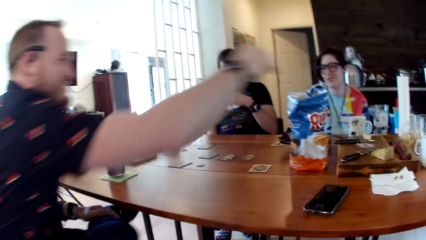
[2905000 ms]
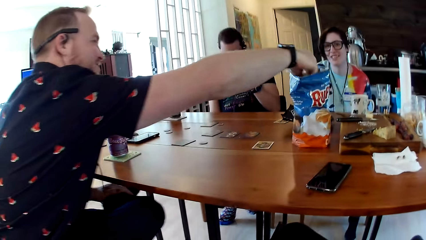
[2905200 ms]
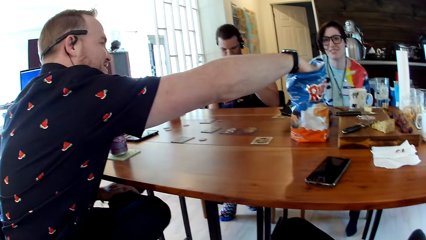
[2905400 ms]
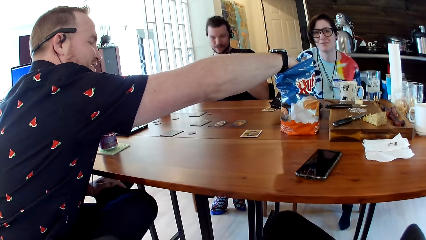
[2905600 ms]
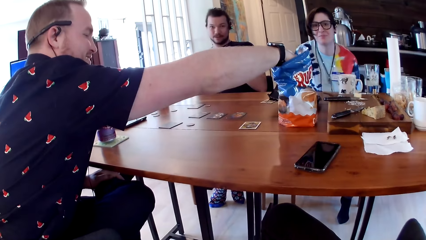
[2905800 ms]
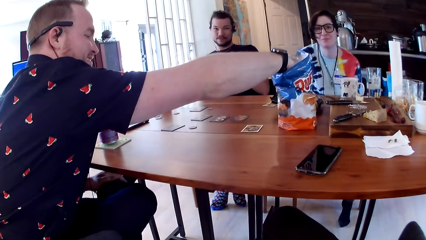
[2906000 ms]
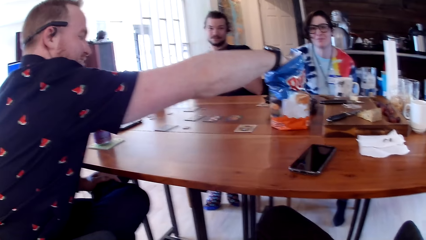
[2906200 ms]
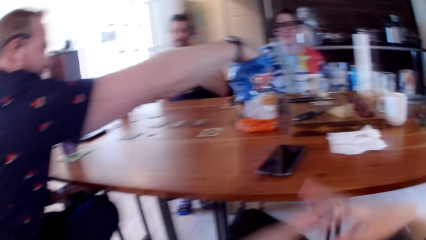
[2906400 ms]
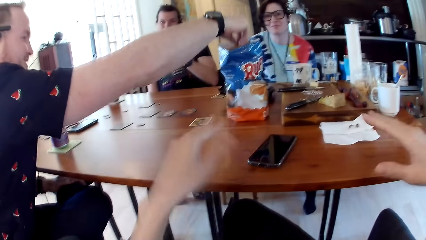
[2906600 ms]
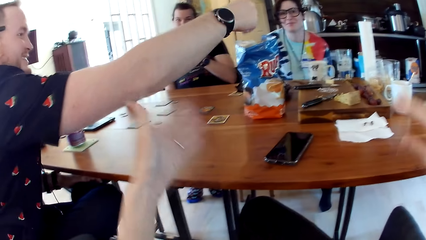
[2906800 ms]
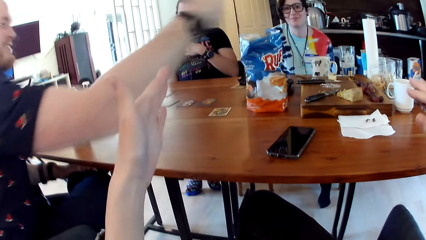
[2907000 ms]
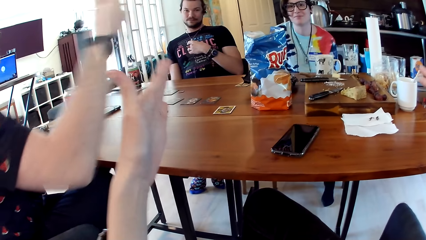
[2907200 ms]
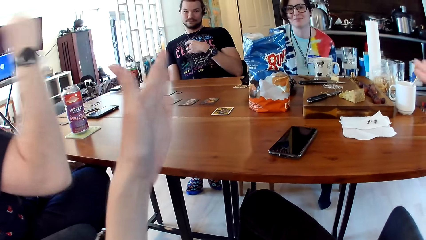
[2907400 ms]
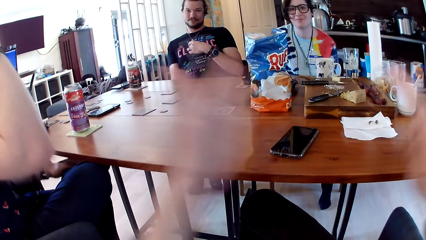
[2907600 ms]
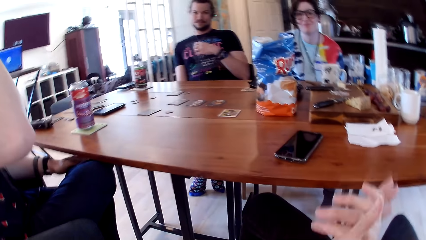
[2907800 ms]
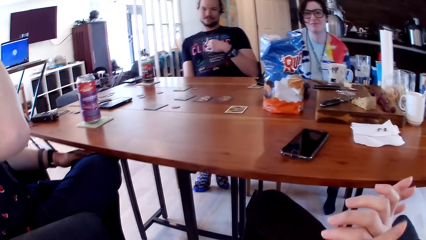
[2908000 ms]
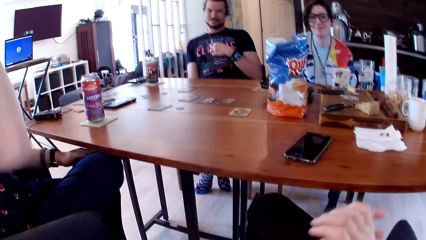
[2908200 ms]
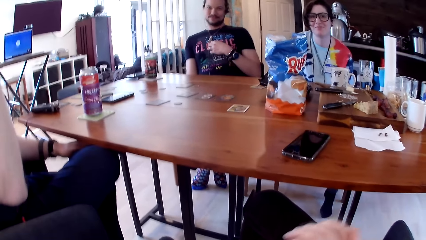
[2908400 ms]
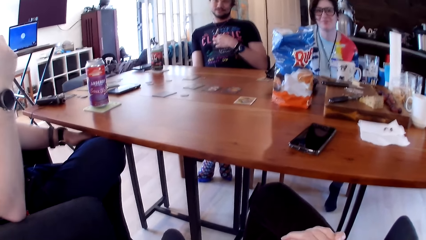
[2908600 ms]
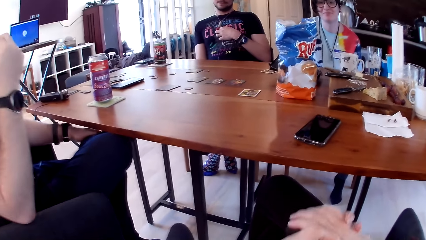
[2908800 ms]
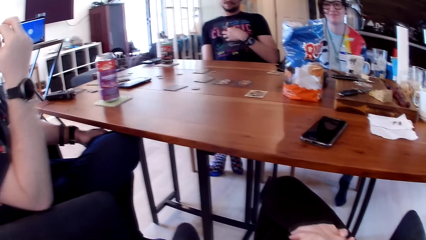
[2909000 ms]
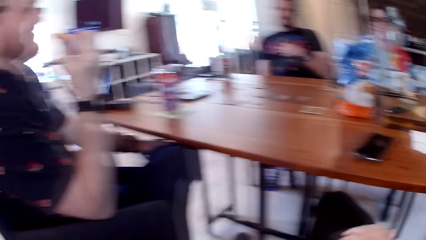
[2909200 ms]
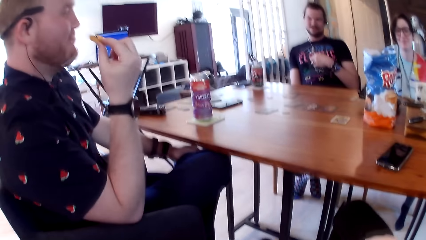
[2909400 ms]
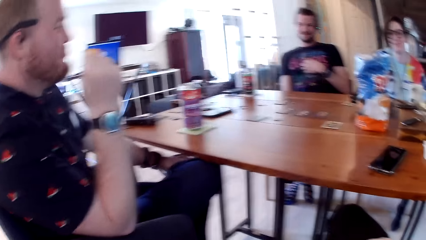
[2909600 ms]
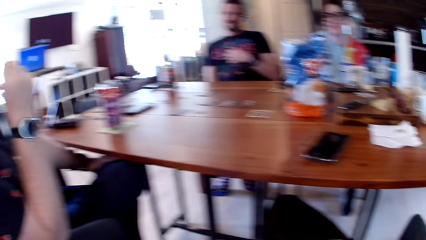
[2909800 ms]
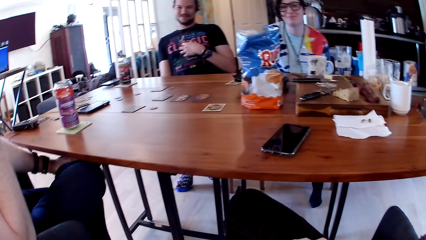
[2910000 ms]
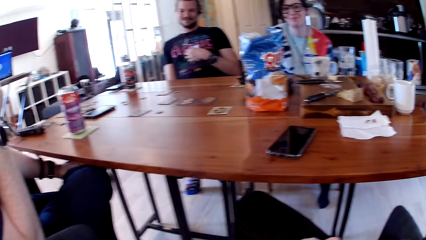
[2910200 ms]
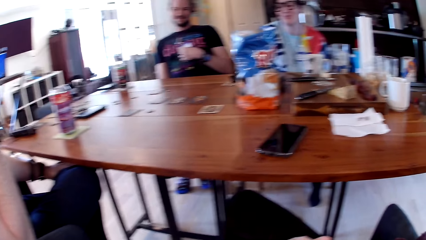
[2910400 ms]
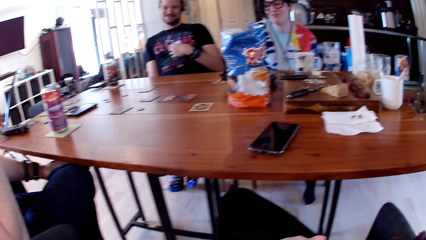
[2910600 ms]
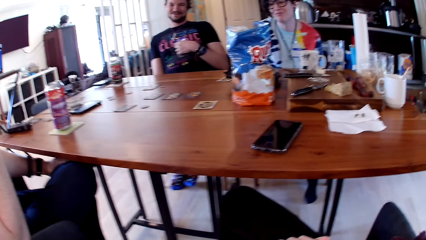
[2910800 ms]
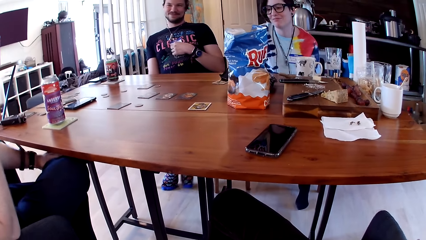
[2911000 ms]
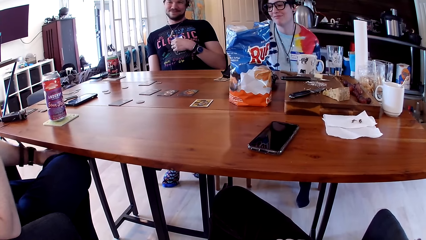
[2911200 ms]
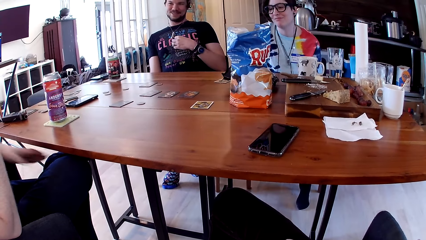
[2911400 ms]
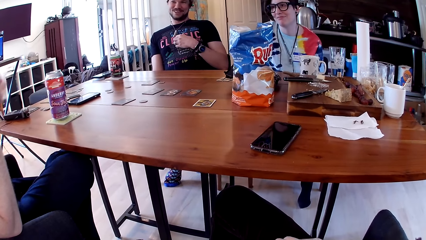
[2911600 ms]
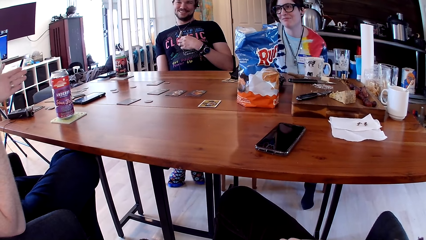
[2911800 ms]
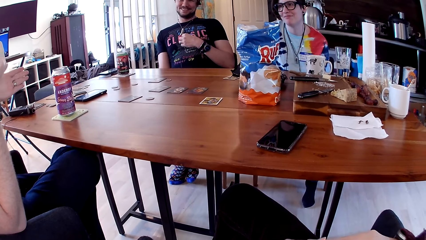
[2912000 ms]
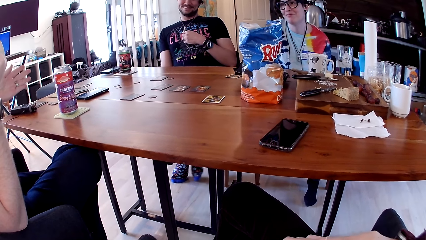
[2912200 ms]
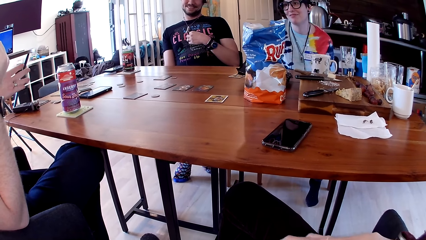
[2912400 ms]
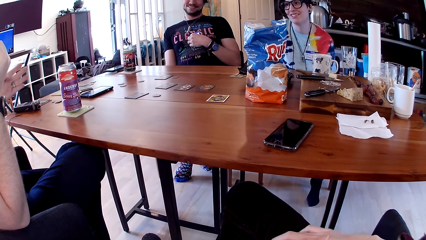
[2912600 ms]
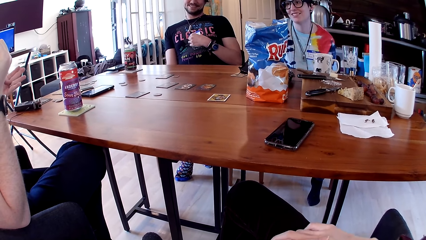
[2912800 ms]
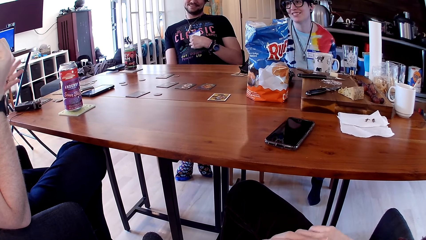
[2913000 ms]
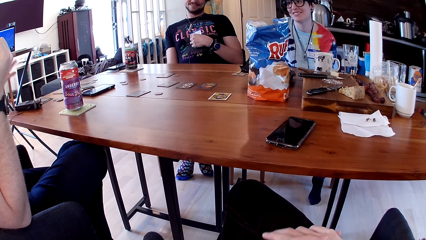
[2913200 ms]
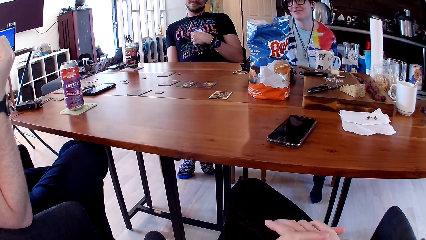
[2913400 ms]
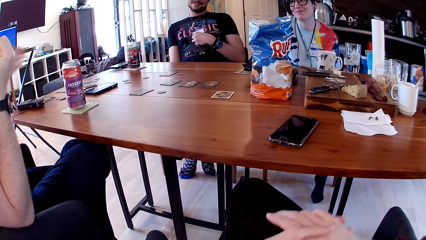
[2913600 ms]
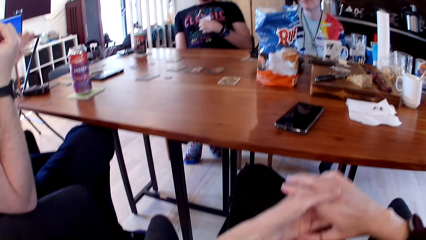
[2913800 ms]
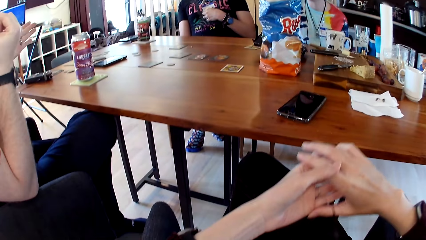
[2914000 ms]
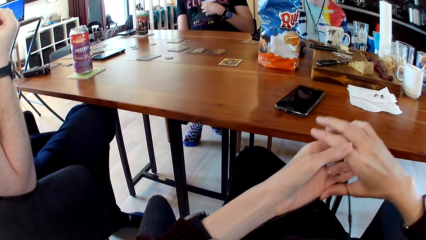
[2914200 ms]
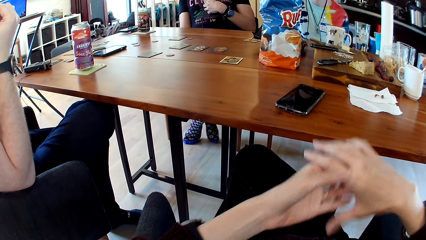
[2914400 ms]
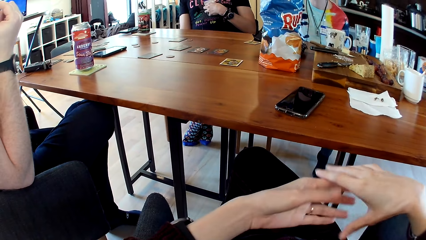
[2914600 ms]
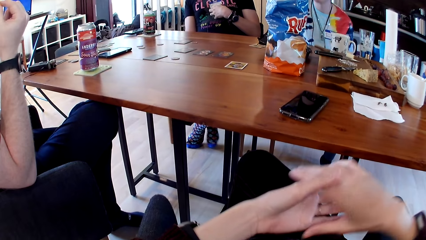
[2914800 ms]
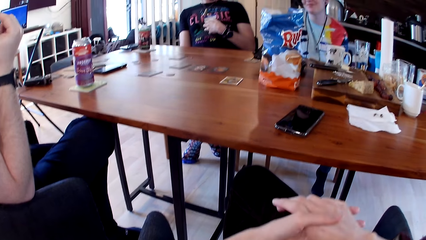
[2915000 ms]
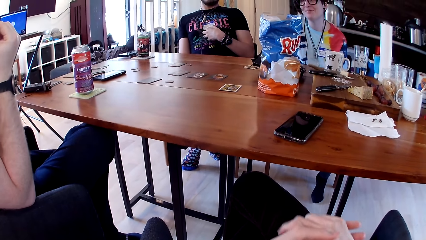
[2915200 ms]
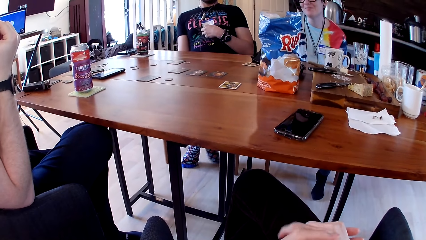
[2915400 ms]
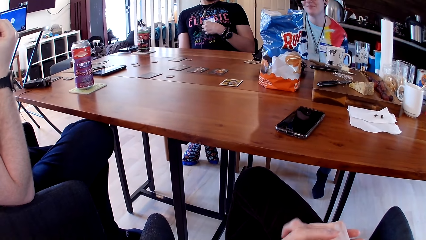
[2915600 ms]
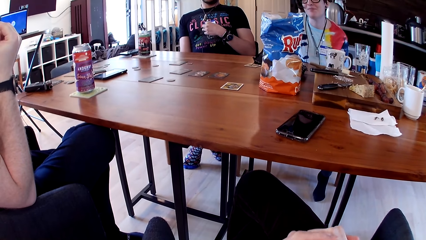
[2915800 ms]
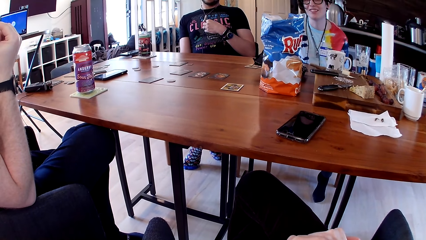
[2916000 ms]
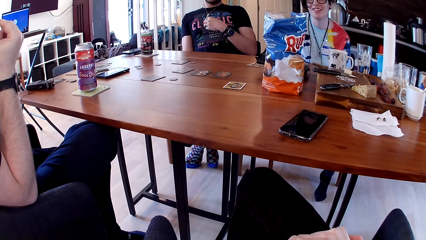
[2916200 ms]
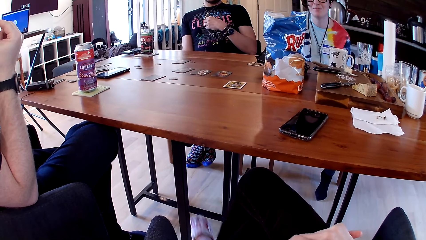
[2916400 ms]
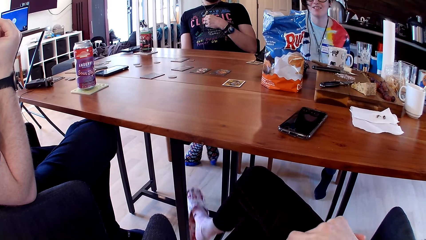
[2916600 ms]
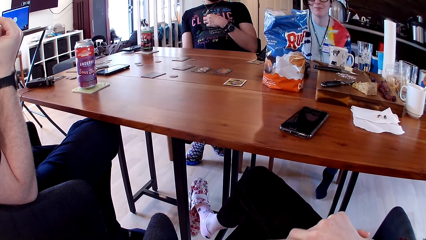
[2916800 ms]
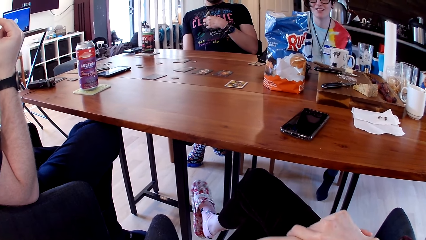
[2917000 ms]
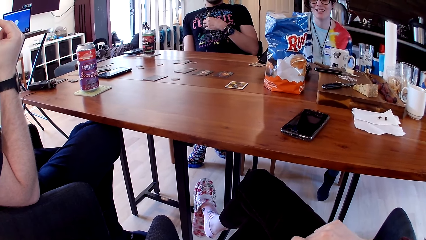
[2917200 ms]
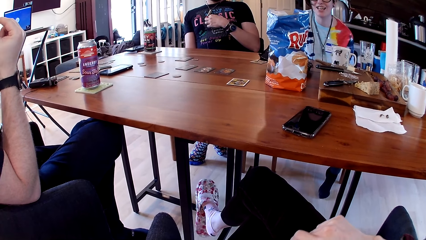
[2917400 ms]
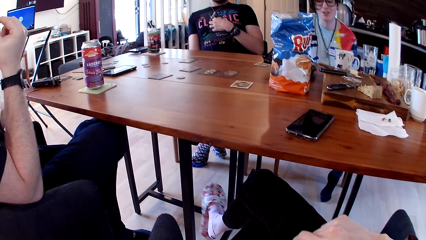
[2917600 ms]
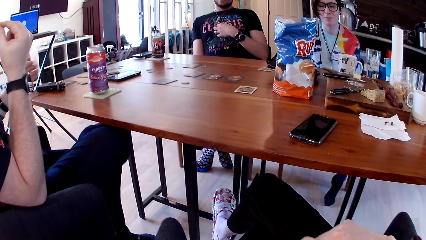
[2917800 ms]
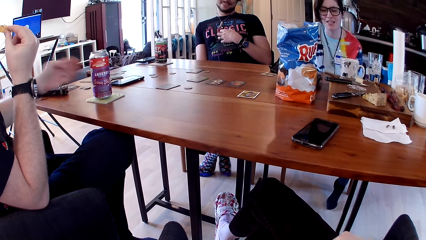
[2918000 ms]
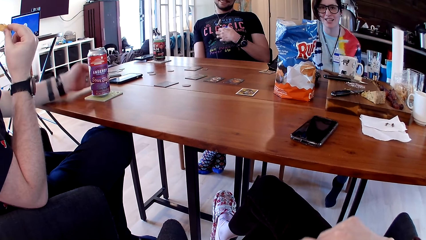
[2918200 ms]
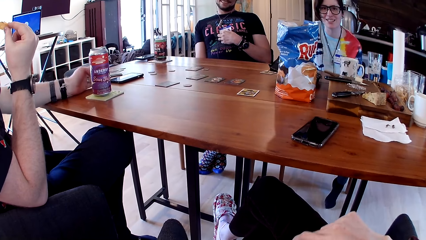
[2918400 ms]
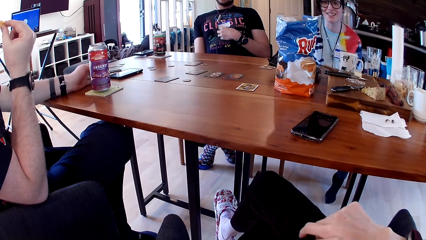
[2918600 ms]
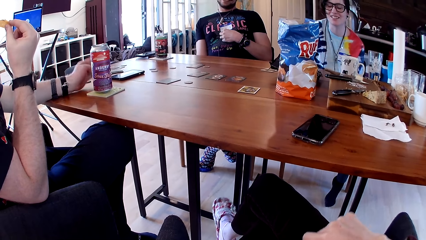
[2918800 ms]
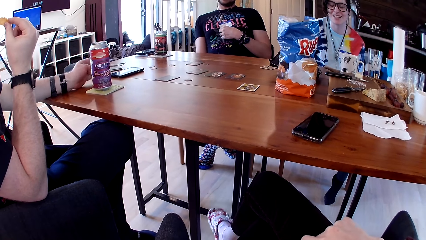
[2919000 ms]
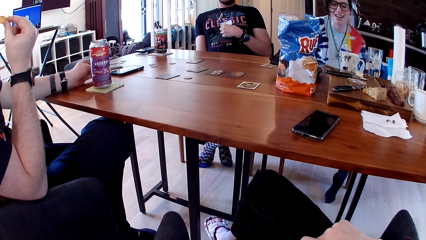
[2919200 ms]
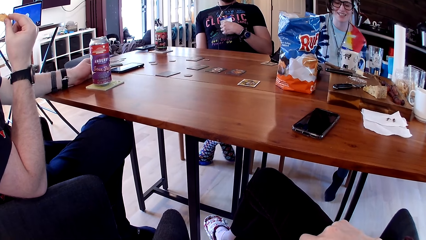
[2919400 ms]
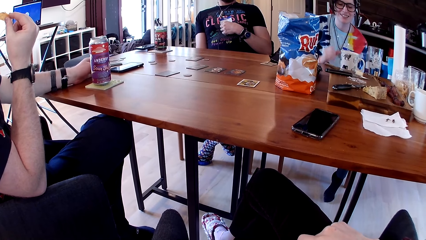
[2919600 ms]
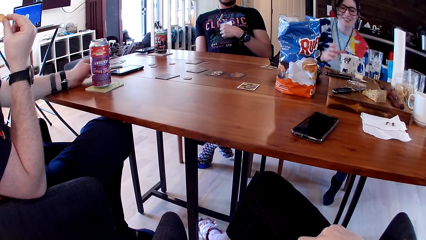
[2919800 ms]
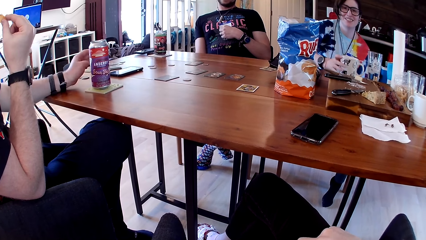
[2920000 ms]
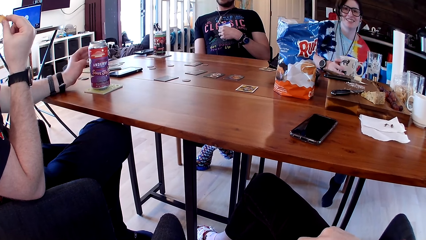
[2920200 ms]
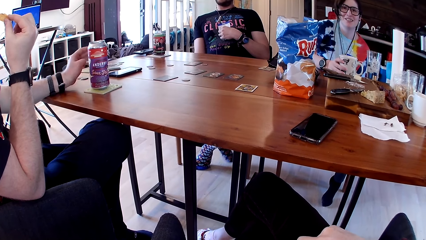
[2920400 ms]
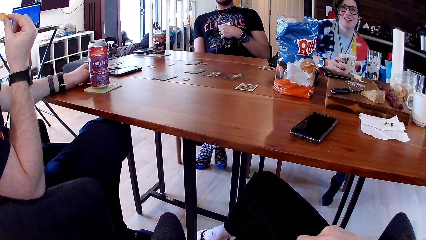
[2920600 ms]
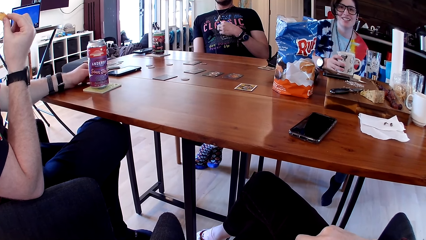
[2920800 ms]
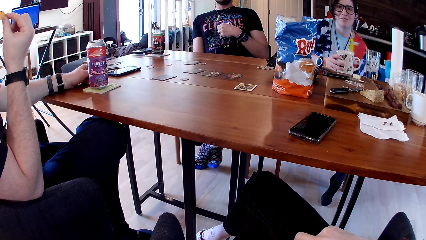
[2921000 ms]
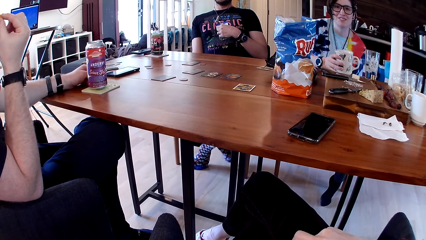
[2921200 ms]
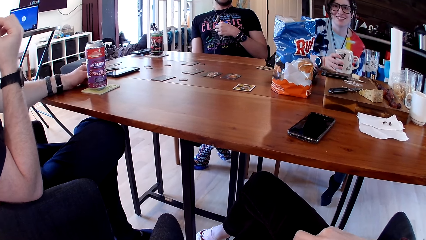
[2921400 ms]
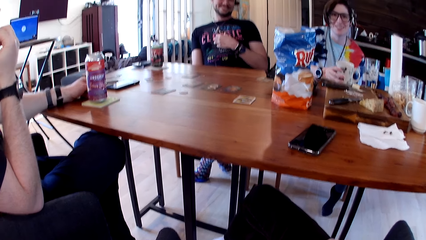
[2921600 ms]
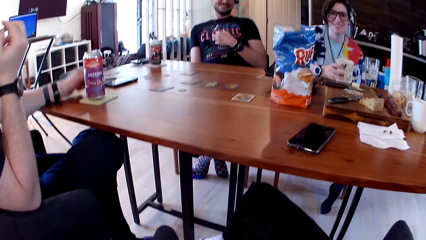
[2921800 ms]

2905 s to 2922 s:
The man puts his right hand inside the cereal sachet and takes a piece of cereal with his right hand. The camera wearer moves hands together, moves hands up, and puts hands together. The man interacts with another man, a woman, and the camera wearer. The camera wearer moves hands up, moves hands together, and shakes a foot. The first man places his left hand on the table. The woman holds the cup on the table with her right hand. The first man eats the piece of cereal in his right hand.
